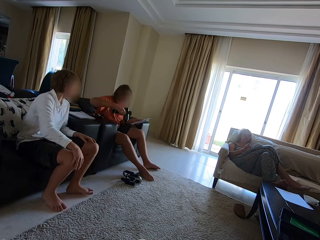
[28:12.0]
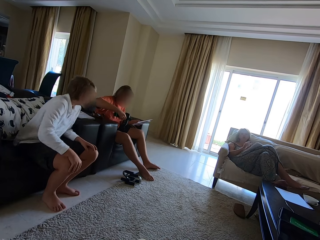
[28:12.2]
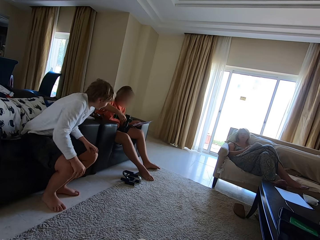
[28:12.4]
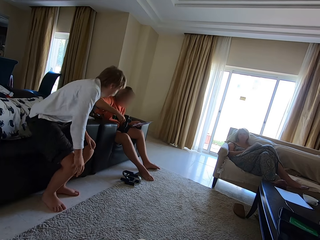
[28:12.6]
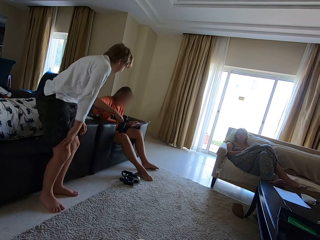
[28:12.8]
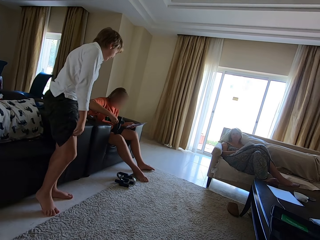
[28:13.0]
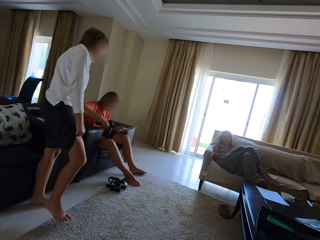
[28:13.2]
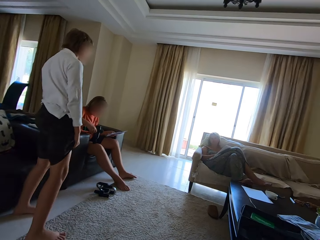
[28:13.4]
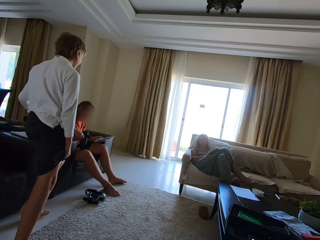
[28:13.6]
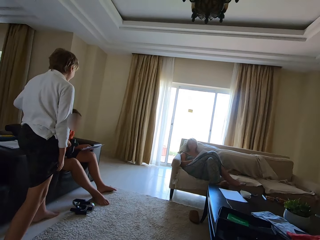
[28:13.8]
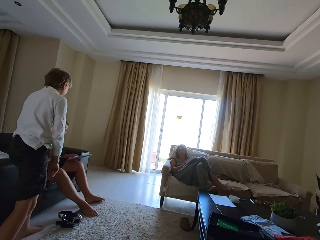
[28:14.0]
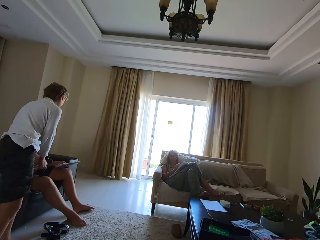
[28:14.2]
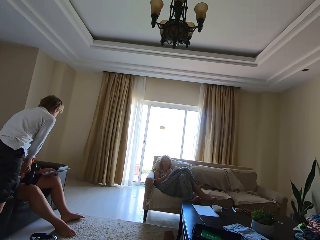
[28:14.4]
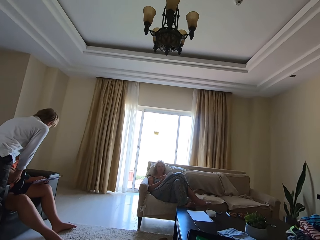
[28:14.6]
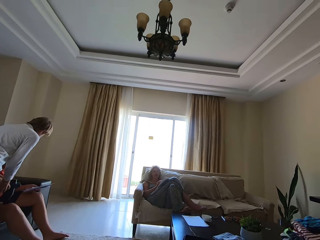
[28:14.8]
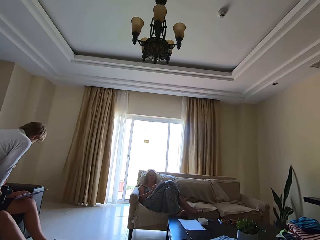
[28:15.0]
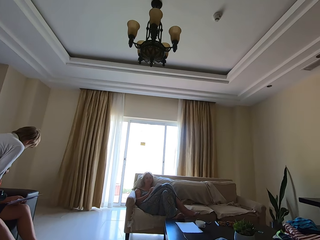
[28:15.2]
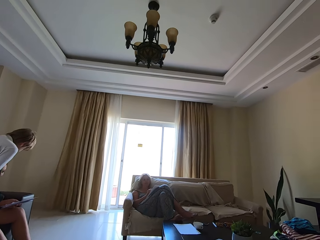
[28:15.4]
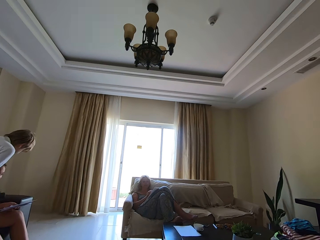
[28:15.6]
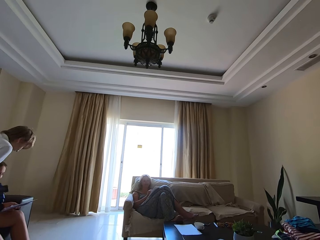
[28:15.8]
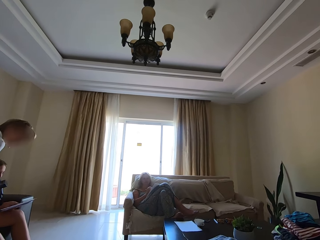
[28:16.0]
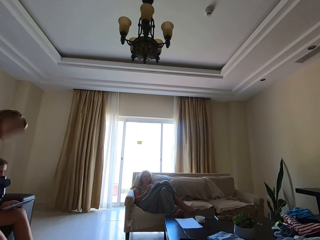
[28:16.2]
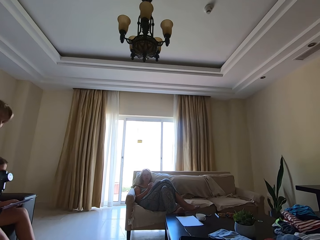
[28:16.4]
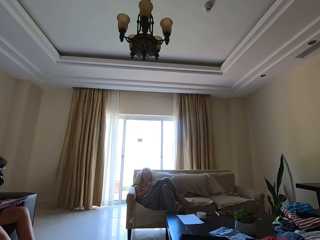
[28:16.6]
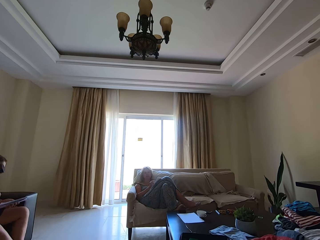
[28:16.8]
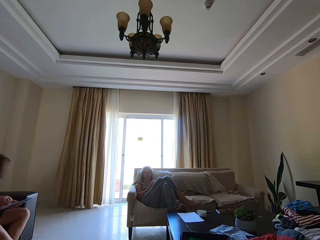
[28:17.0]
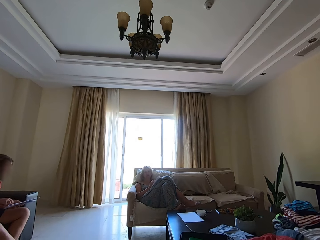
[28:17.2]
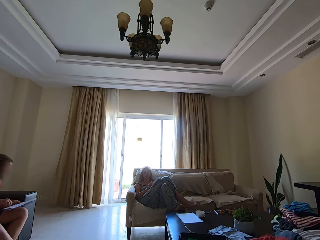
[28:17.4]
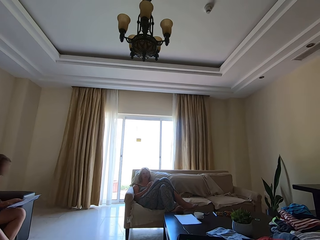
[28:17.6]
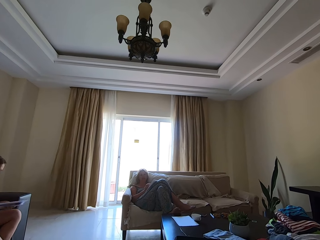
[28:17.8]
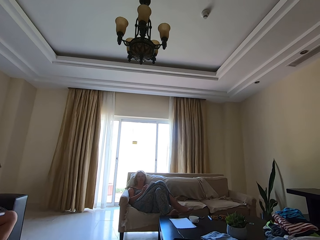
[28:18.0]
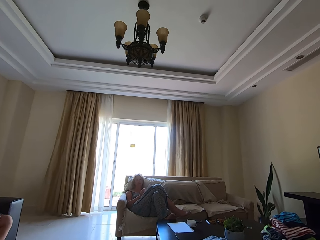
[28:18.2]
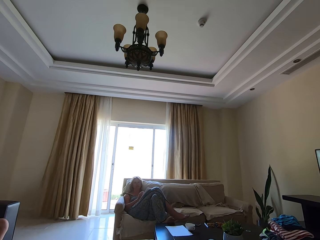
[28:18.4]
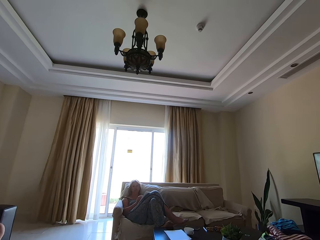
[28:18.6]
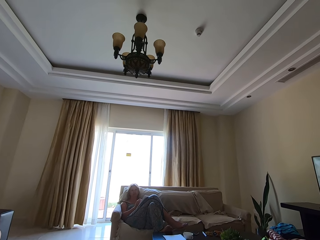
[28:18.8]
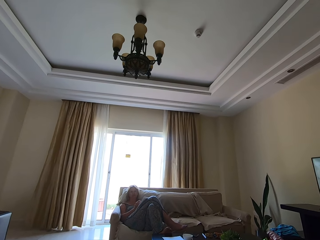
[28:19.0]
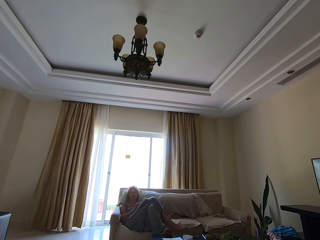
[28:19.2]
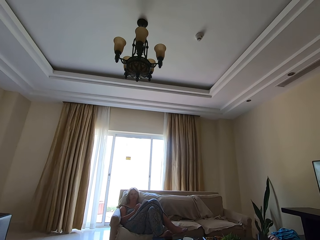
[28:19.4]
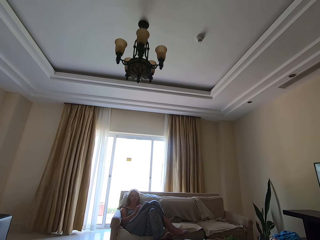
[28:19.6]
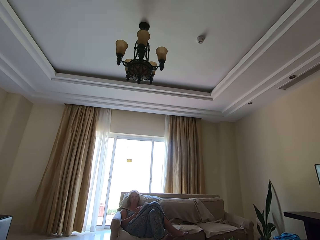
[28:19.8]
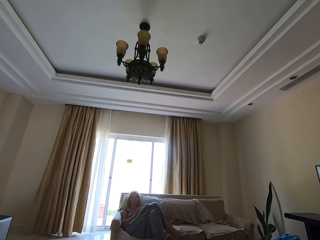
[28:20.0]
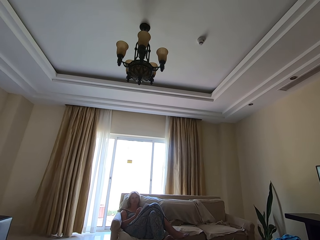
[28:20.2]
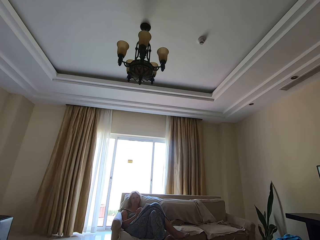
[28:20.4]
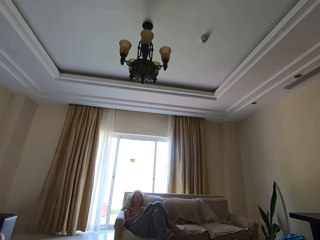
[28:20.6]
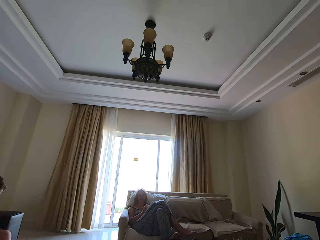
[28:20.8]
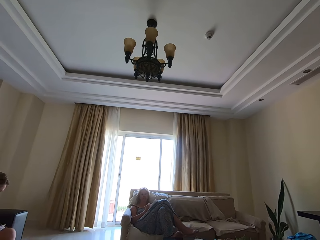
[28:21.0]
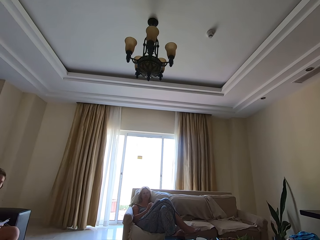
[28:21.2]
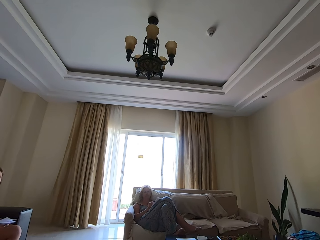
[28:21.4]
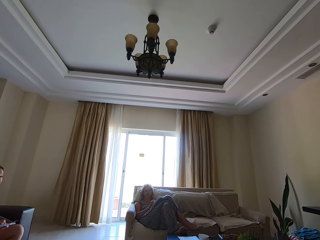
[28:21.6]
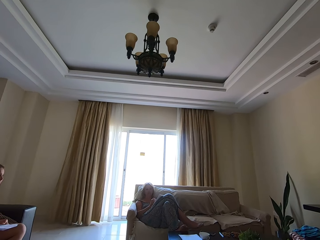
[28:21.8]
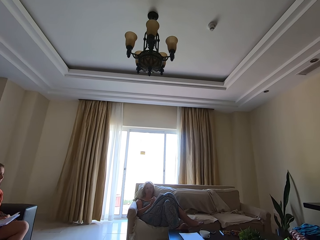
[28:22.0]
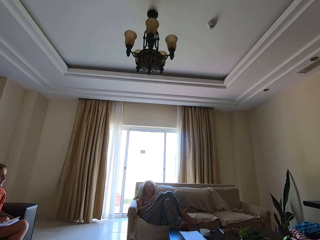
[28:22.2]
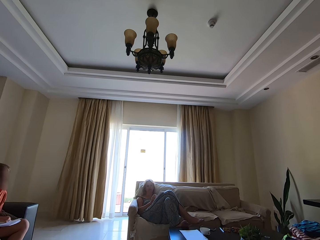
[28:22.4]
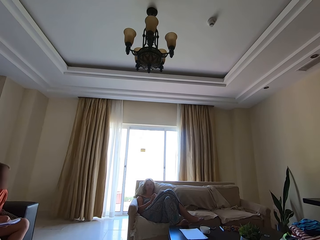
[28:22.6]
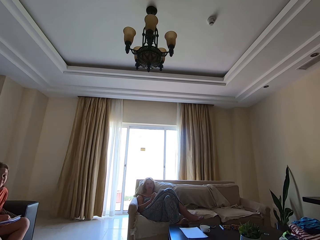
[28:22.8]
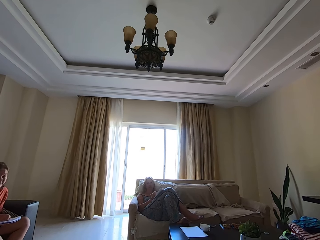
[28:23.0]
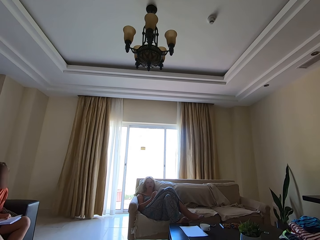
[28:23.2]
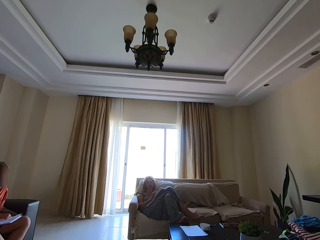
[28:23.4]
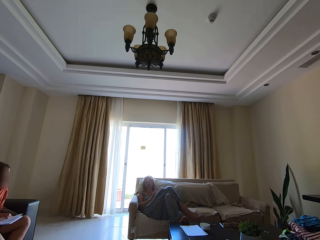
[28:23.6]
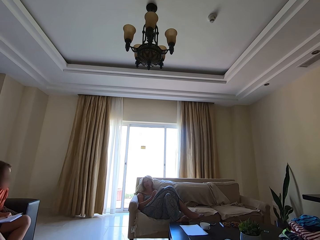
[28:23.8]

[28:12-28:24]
A person picks up a machine. Another person stands. A man walks towards the camera wearer. A third person talks. The man takes a blowing machine from a person. The camera wearer talks. They spell a word.

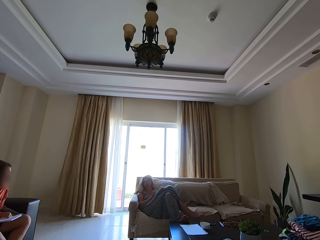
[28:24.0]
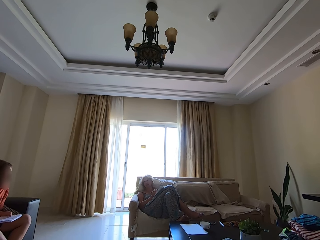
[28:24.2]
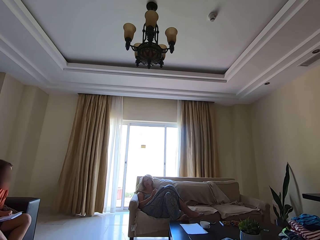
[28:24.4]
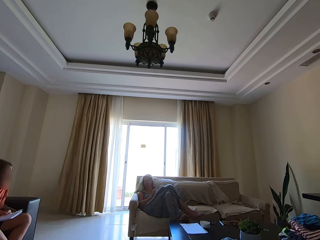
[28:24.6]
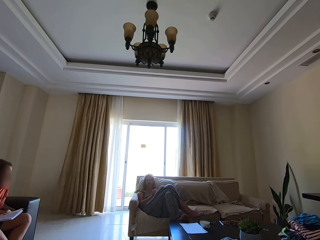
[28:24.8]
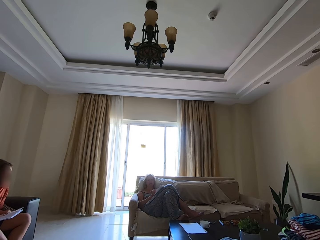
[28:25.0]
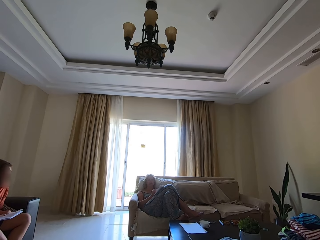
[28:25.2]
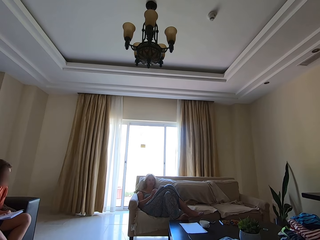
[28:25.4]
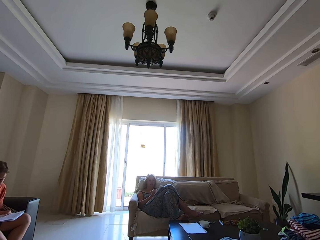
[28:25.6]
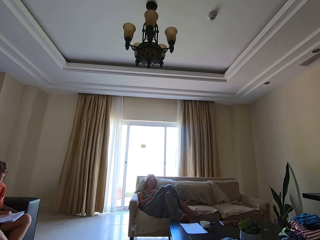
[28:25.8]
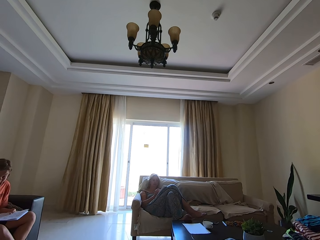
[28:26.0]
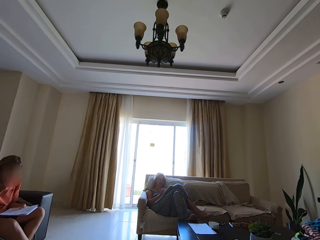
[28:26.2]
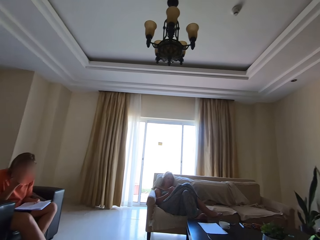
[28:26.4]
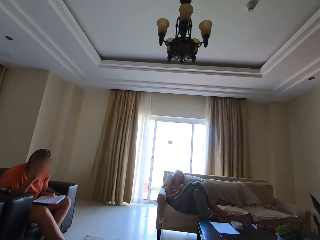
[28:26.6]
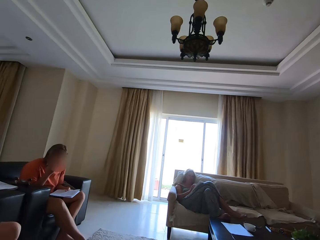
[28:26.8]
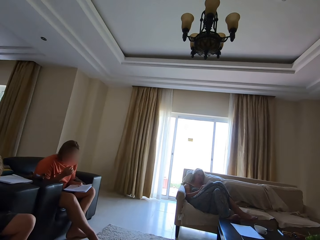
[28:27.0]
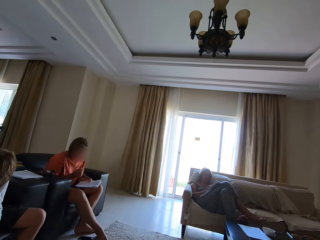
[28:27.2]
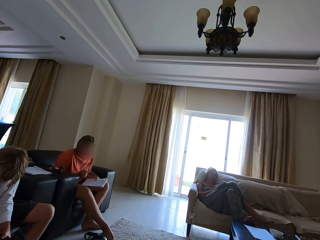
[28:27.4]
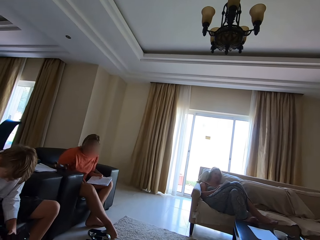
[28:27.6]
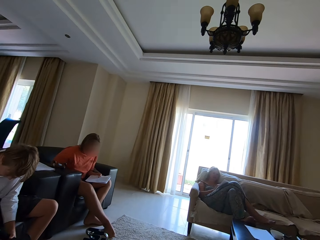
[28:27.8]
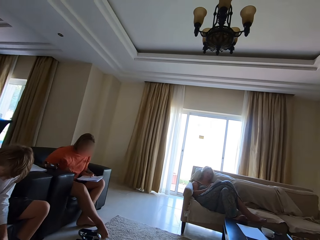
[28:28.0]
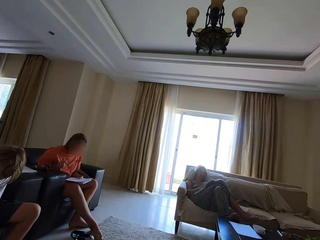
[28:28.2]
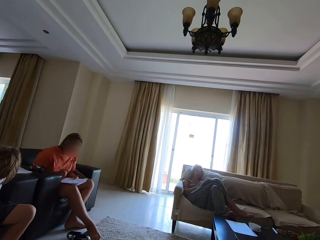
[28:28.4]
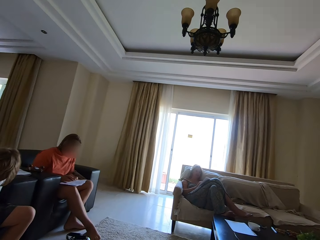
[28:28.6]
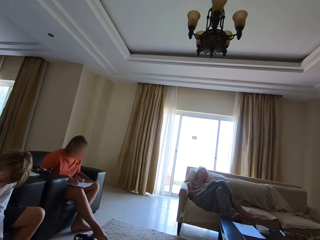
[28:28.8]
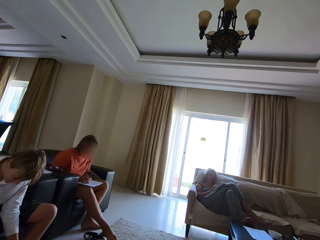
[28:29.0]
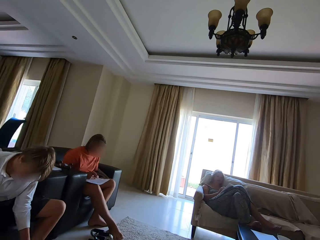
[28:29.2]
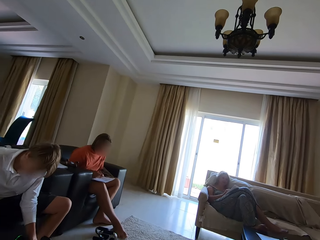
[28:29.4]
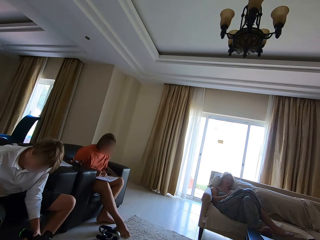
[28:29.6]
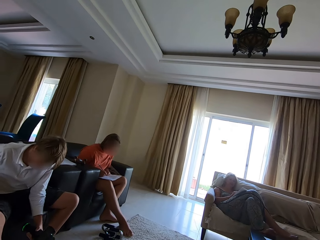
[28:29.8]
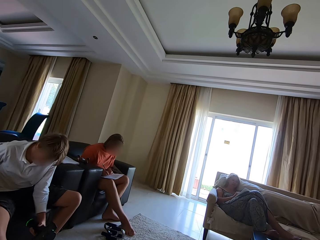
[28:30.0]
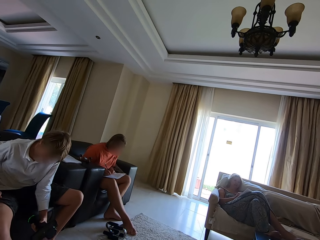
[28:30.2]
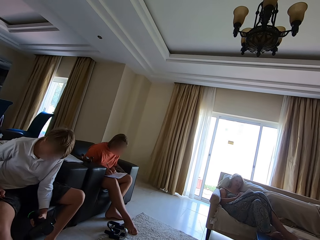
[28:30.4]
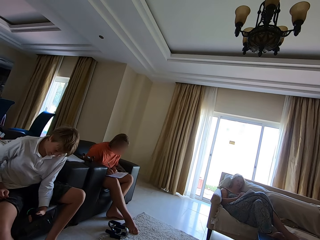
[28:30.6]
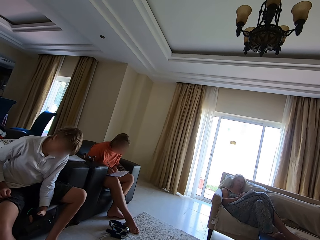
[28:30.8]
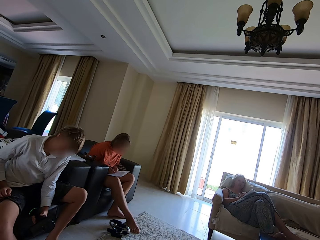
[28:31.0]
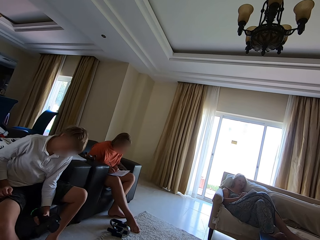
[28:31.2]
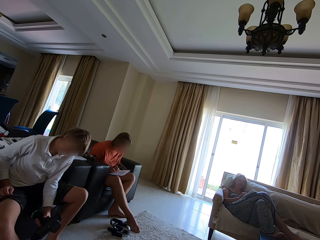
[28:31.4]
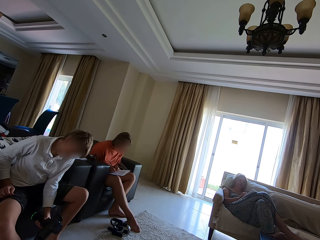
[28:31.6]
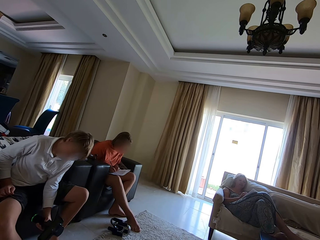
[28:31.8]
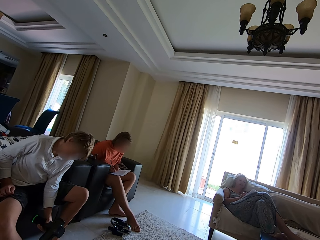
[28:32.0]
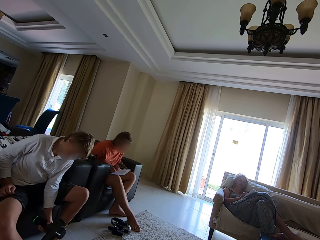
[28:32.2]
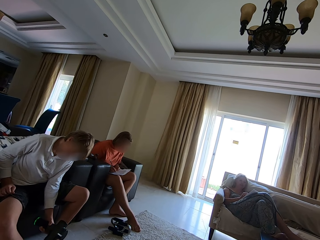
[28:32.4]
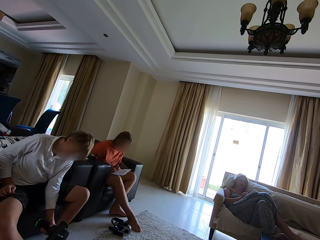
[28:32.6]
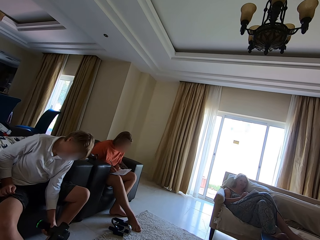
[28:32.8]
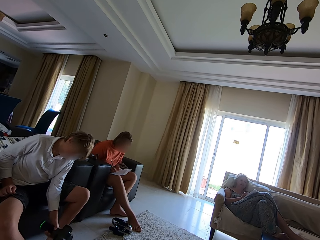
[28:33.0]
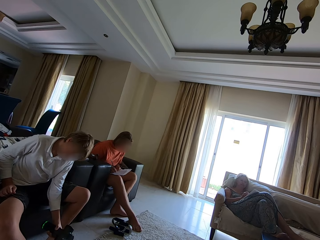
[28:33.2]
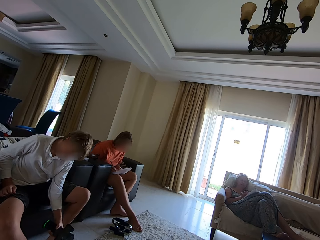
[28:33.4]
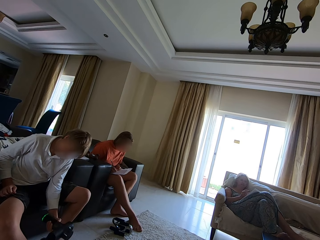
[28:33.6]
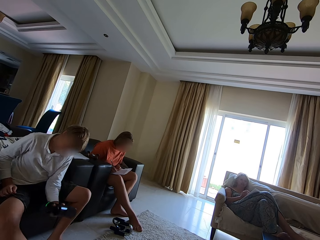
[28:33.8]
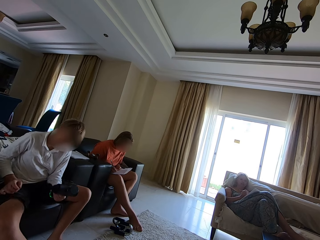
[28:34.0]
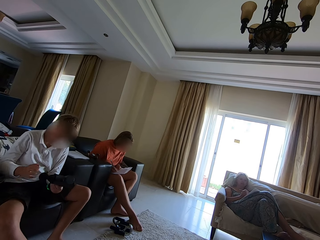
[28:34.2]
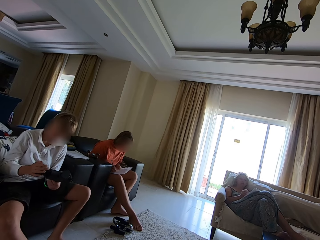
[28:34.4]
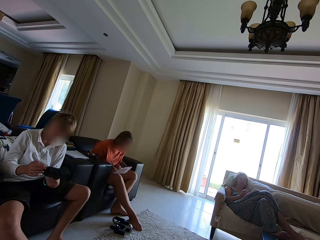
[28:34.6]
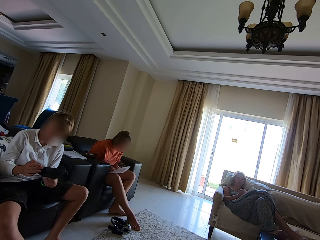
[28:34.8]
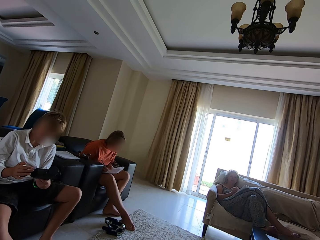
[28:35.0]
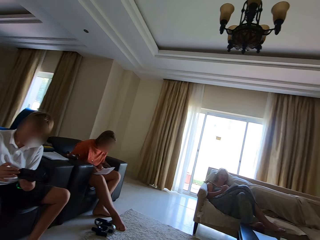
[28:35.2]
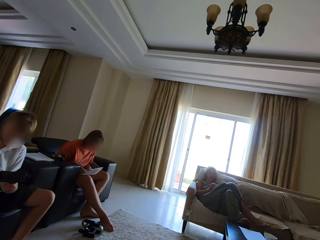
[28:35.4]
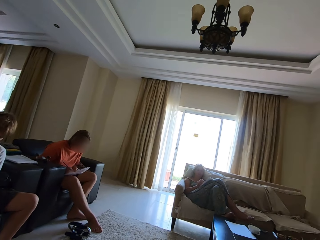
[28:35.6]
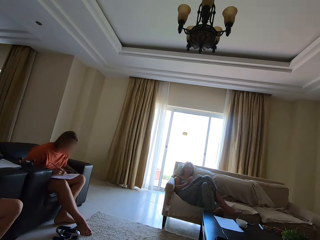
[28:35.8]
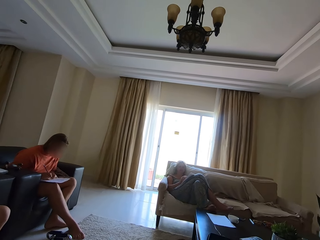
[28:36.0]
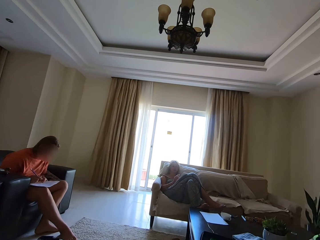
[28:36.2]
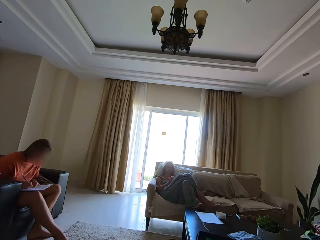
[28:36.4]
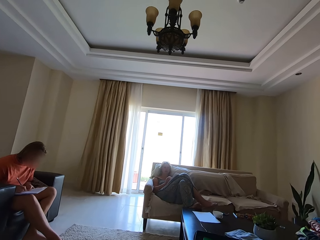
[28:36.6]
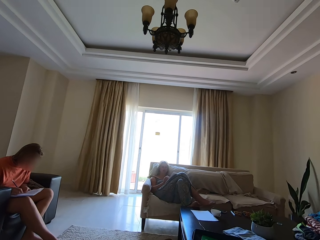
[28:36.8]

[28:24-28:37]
A person writes down on the book with a pen. A woman writes down on the book with the pen. Another person talks.
